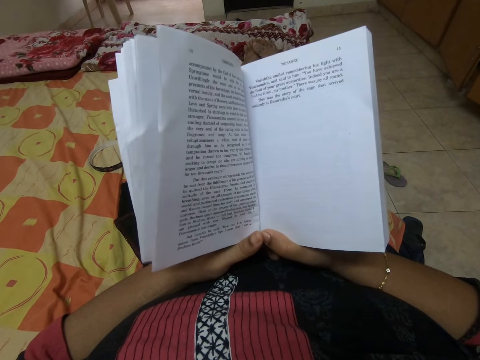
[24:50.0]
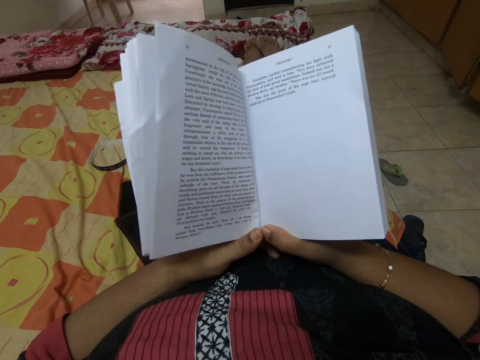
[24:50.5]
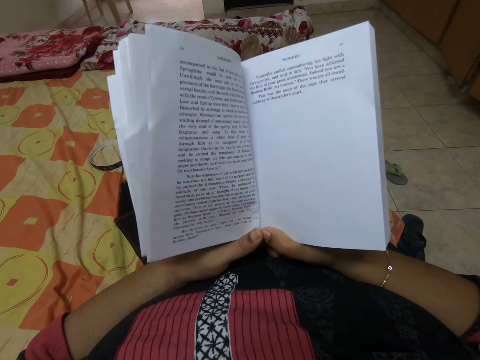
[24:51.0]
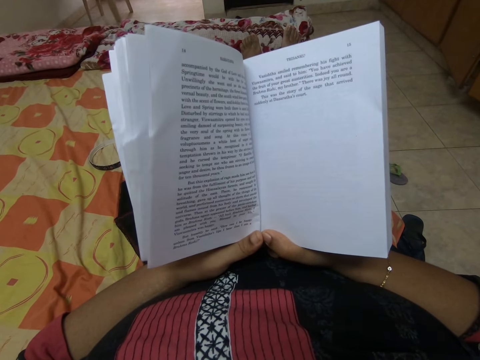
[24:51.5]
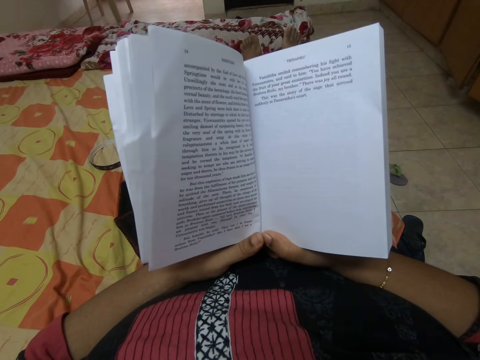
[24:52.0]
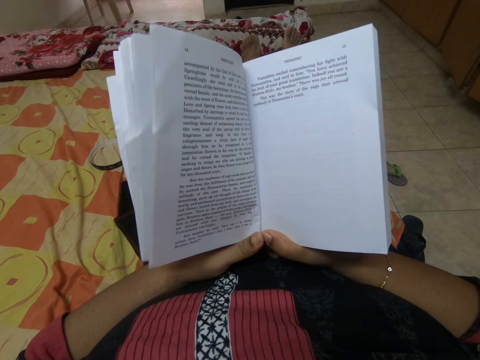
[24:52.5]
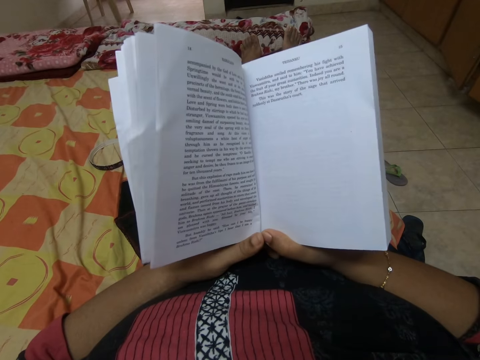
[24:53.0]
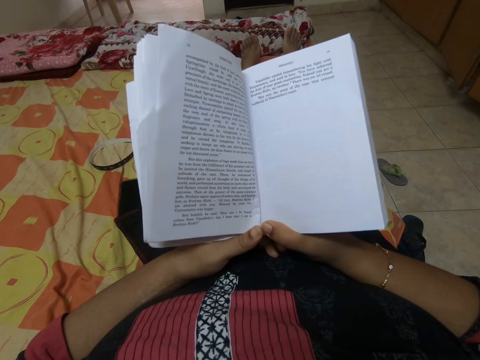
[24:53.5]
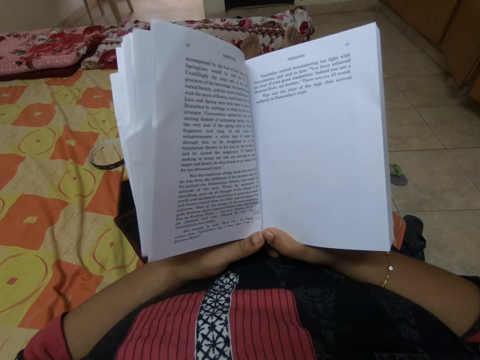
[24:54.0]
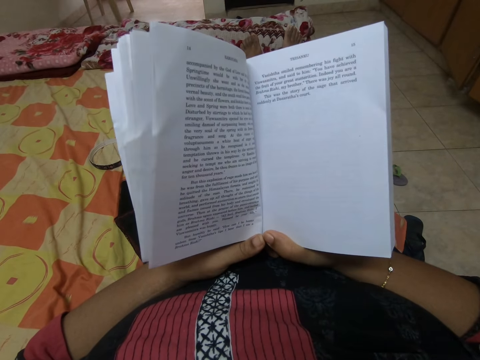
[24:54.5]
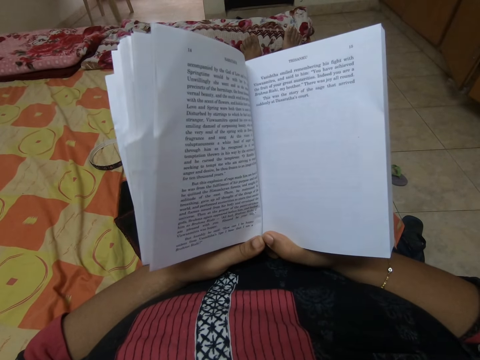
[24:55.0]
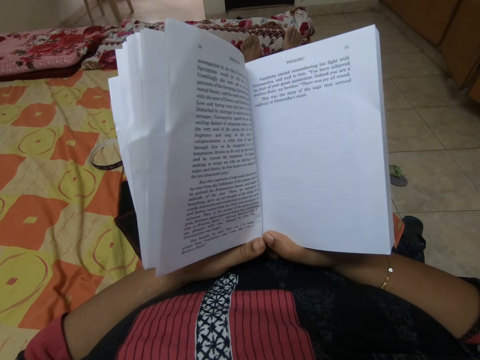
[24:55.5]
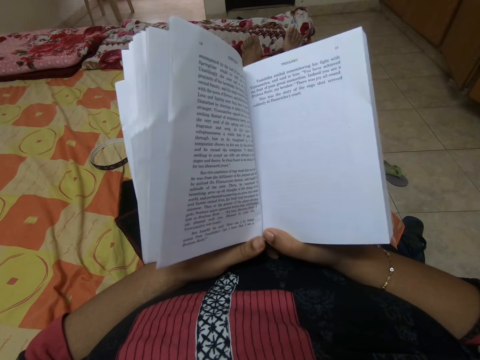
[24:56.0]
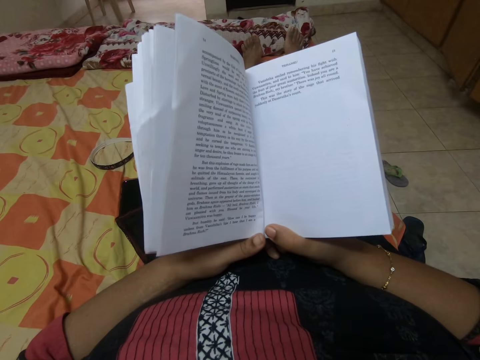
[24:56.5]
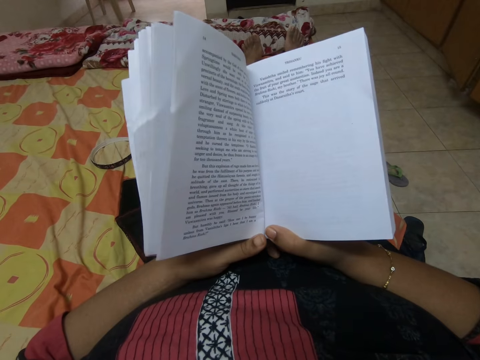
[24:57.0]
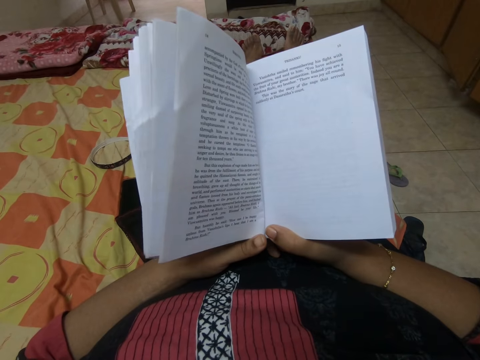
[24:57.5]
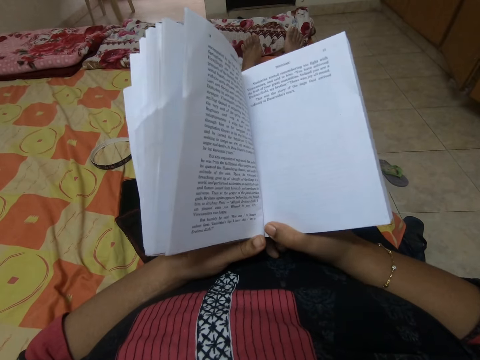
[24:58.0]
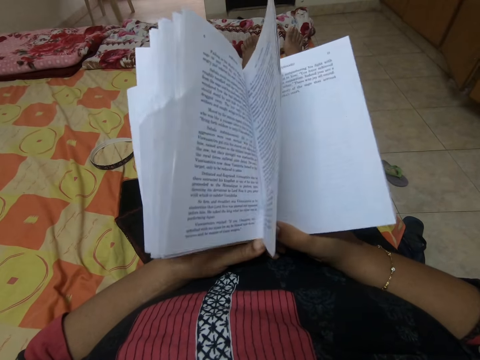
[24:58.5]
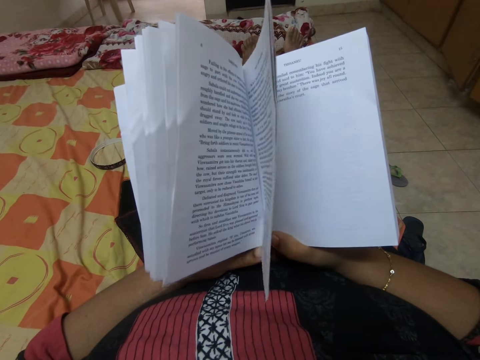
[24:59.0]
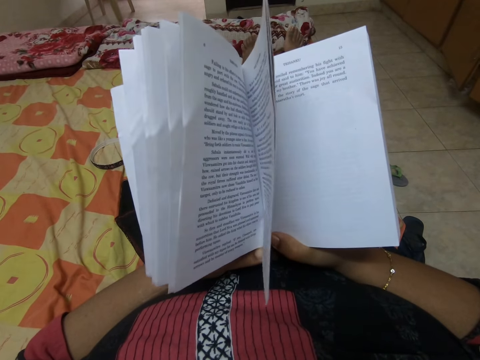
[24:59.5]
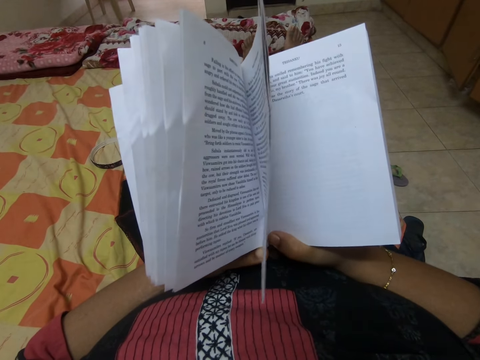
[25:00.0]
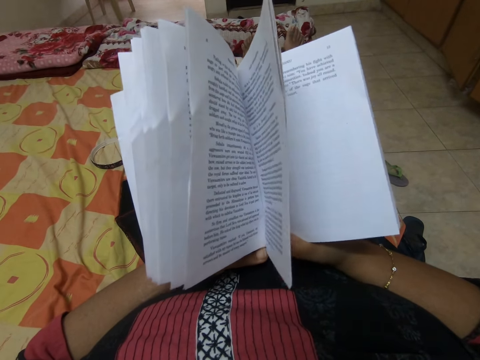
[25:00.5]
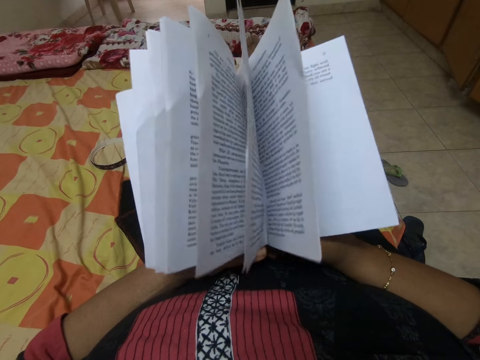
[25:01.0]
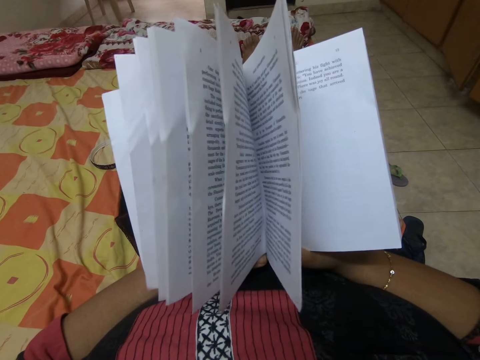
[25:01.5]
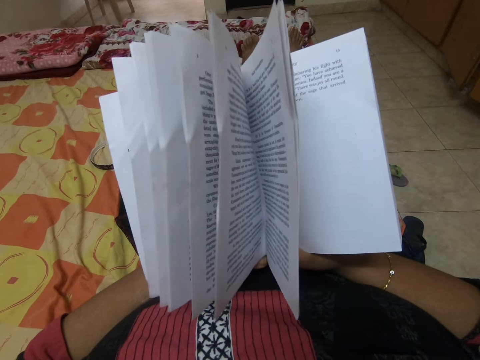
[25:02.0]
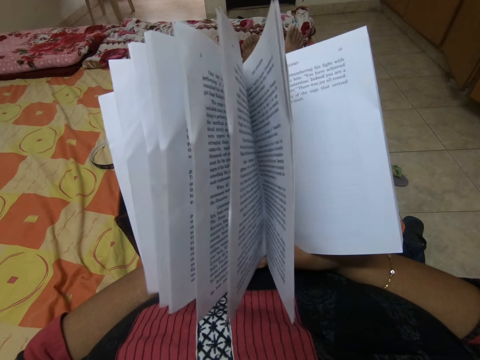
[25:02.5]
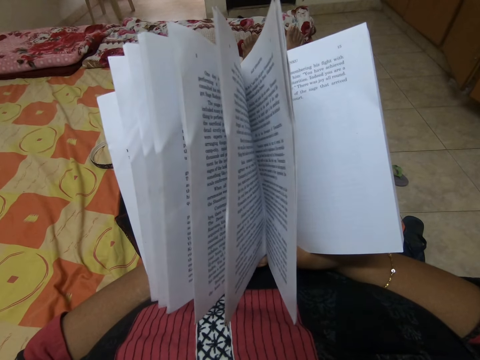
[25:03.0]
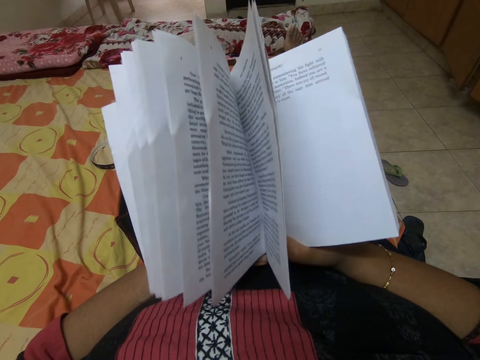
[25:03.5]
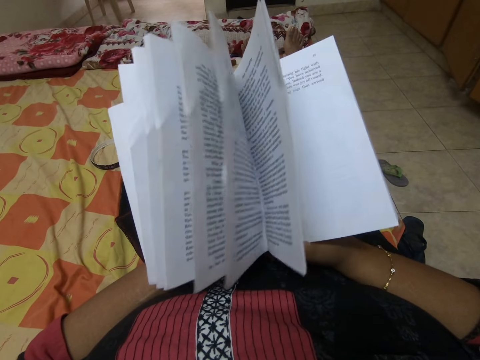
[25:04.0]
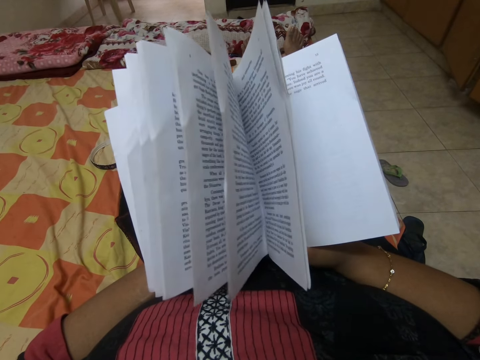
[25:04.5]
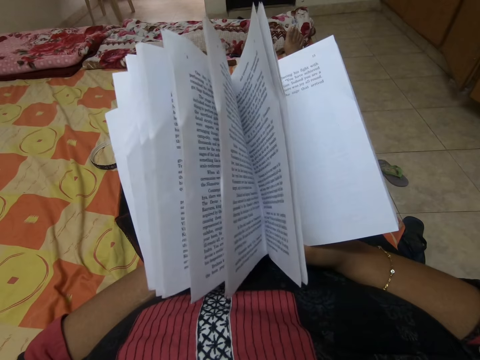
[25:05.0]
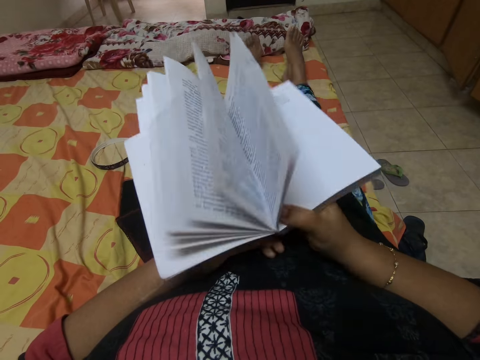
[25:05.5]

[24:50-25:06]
The camera wearer reads a book. They peruse the book.

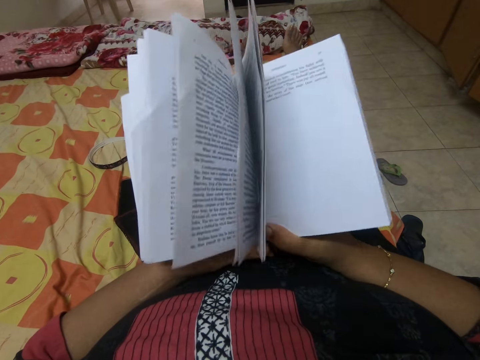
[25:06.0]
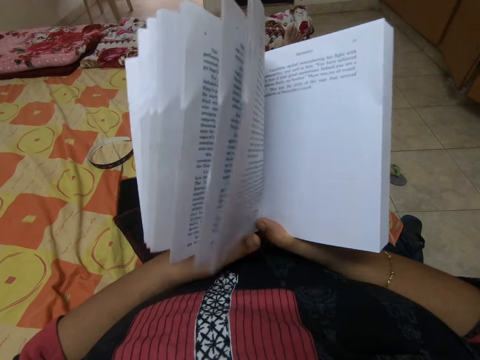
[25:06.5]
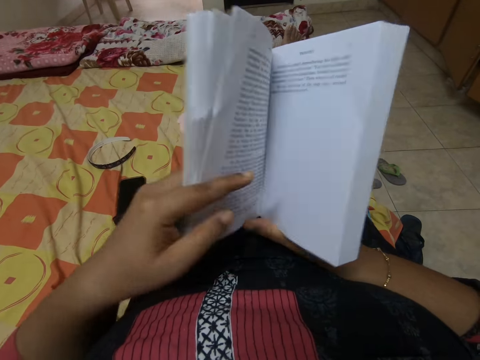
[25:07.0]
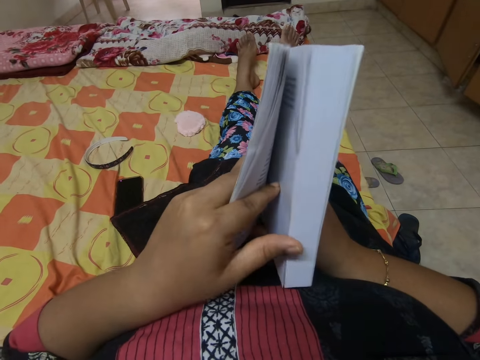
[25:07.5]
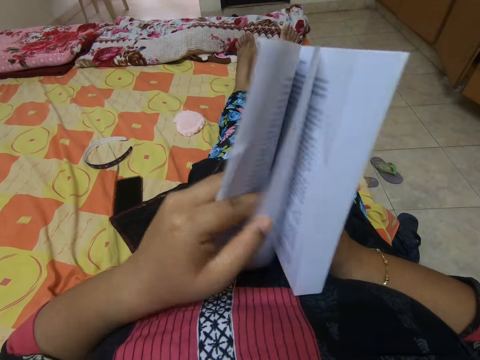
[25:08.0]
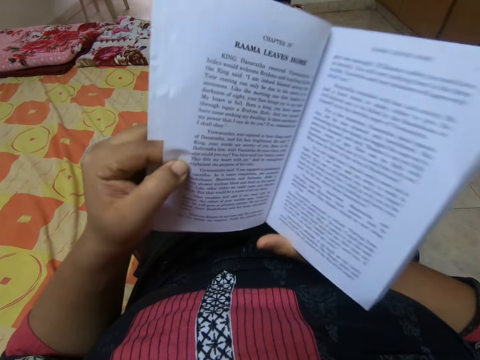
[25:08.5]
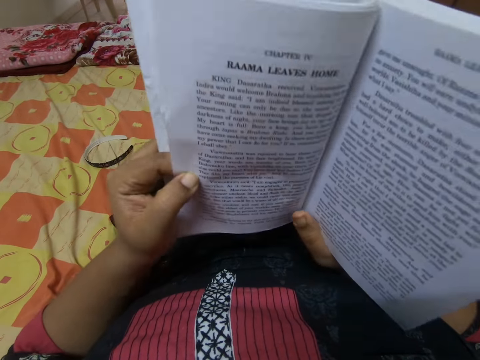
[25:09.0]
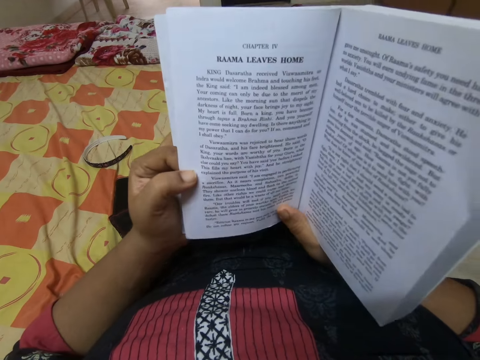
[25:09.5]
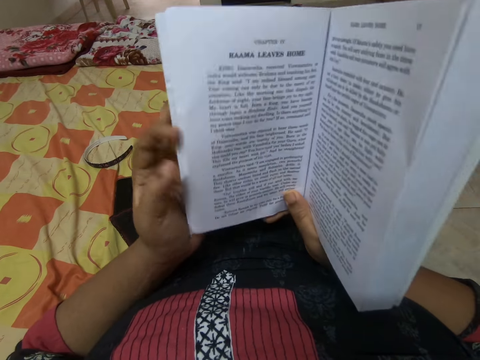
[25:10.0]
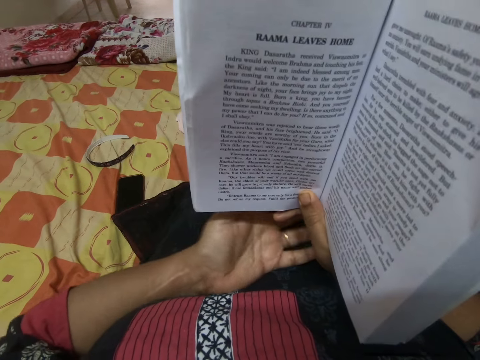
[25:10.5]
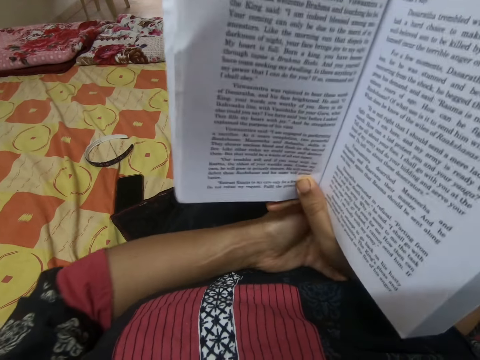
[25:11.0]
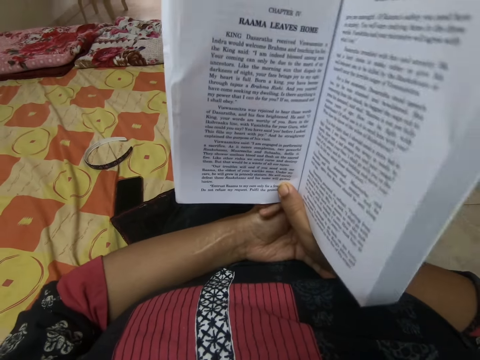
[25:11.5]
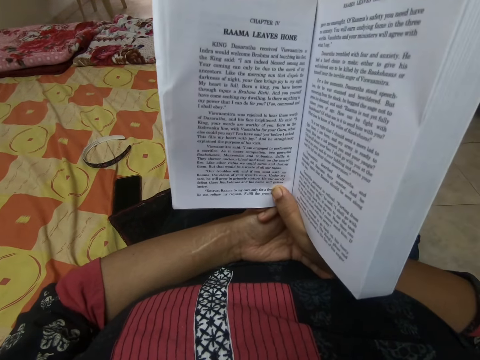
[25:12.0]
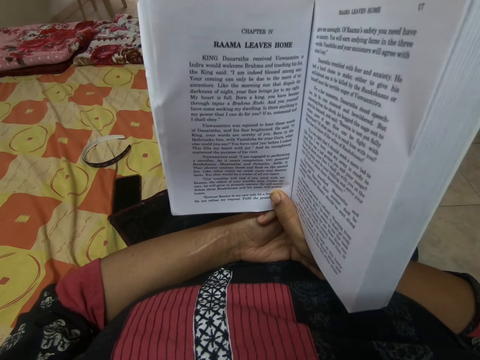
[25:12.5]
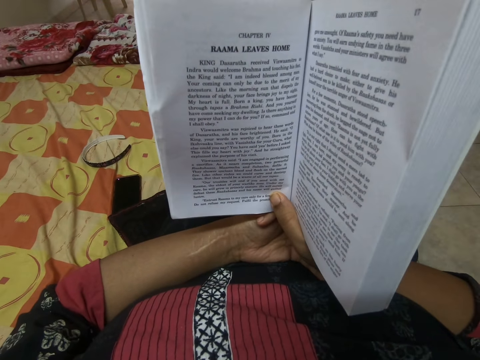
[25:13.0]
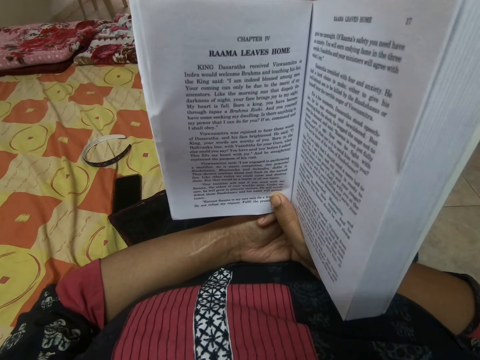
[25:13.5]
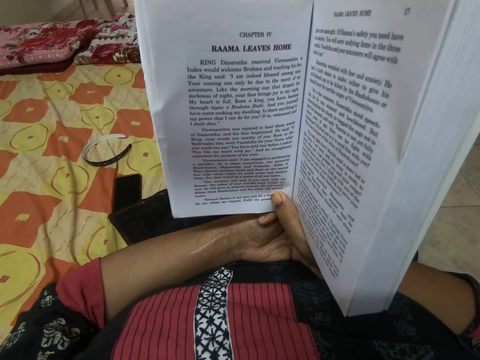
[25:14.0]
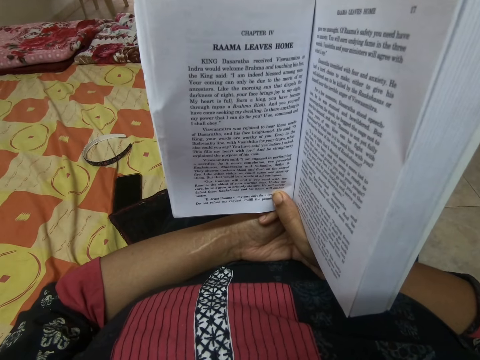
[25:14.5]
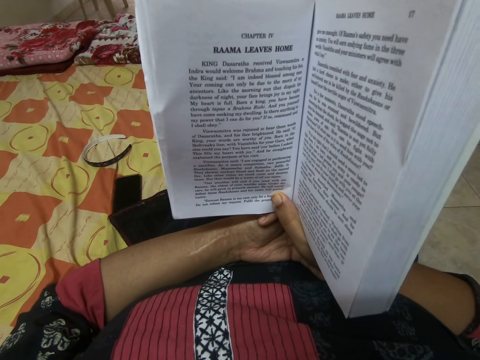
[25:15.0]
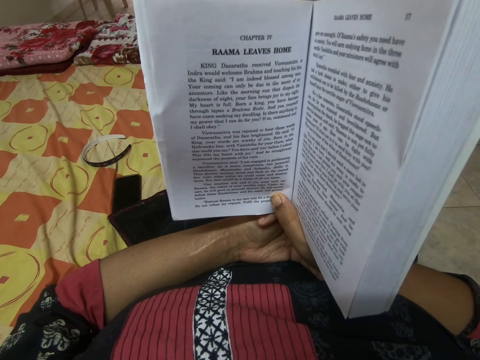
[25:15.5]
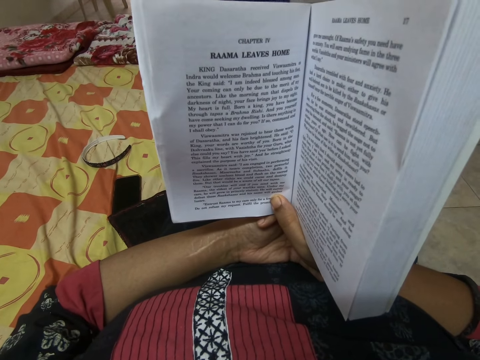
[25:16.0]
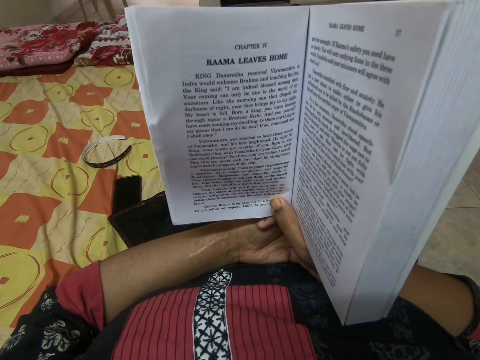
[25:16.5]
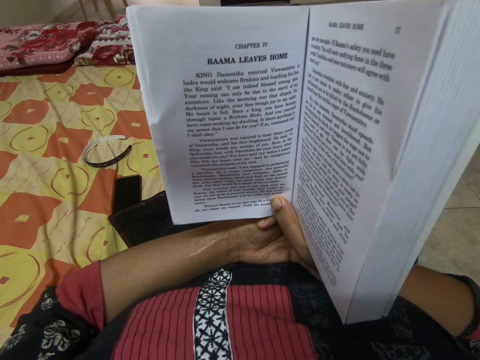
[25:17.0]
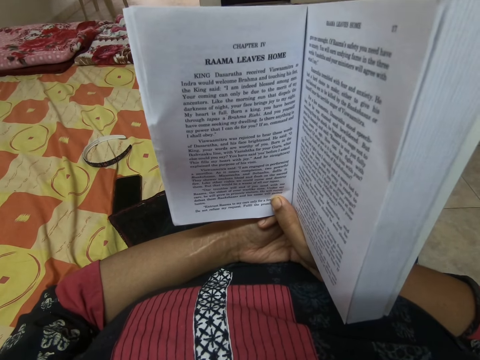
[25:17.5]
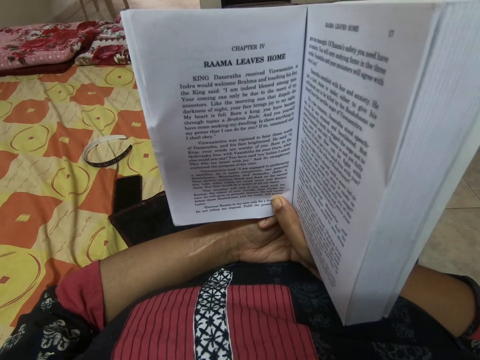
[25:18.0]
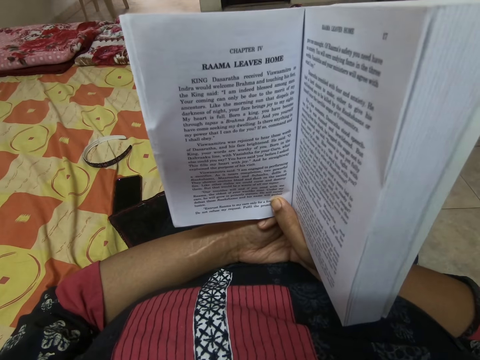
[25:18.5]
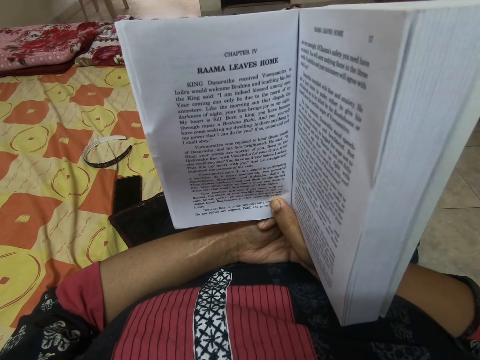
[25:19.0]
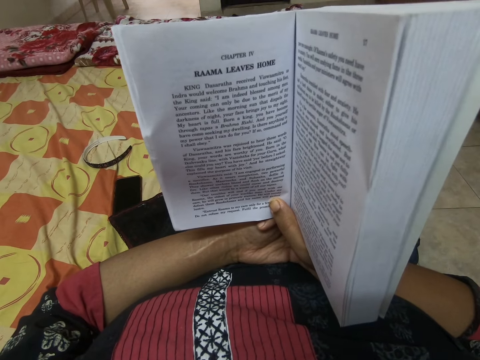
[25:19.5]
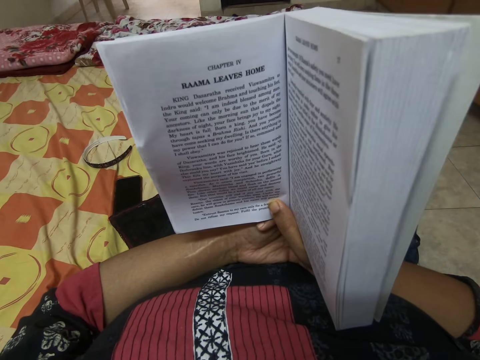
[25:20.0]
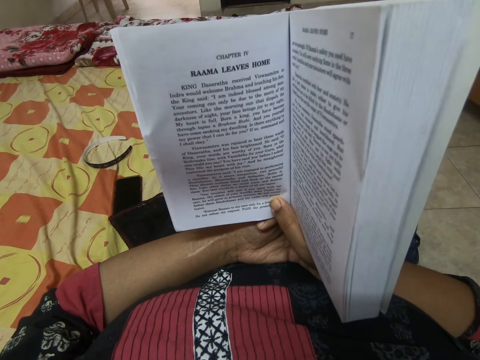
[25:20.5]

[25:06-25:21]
The camera wearer opens a page of a book. They read the book. They read the book.
